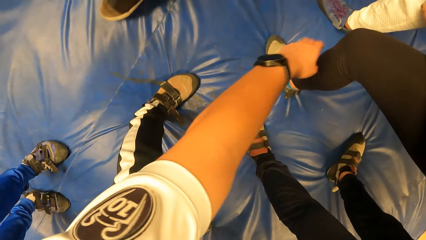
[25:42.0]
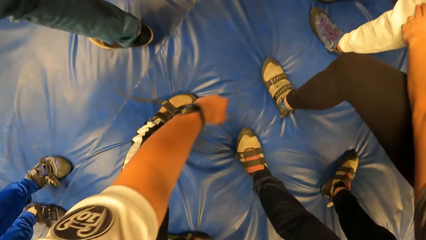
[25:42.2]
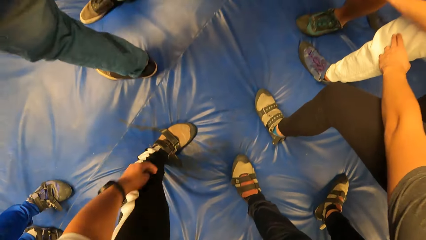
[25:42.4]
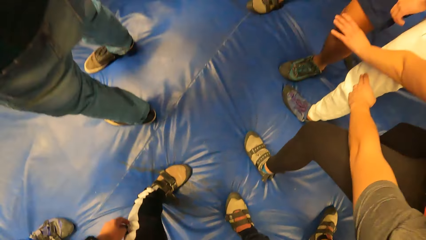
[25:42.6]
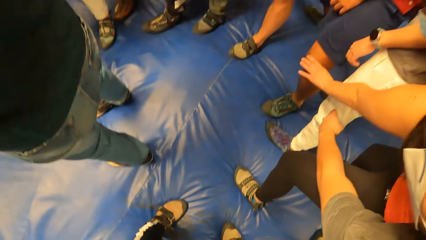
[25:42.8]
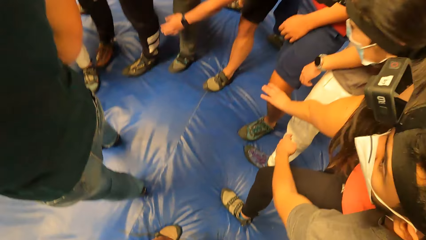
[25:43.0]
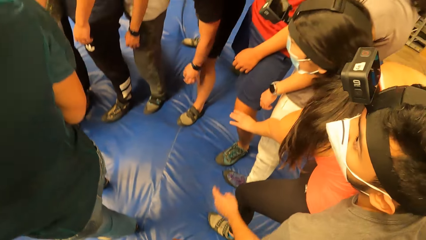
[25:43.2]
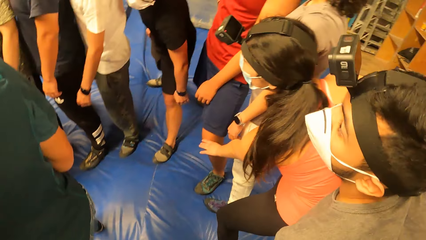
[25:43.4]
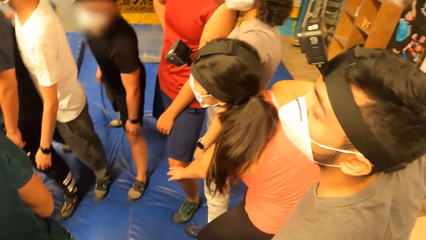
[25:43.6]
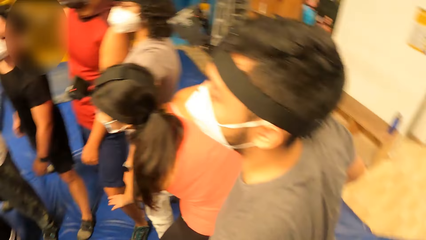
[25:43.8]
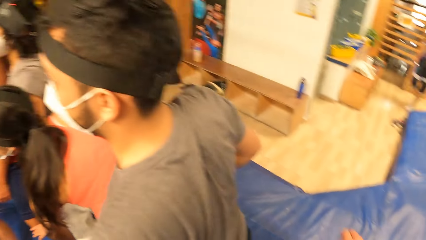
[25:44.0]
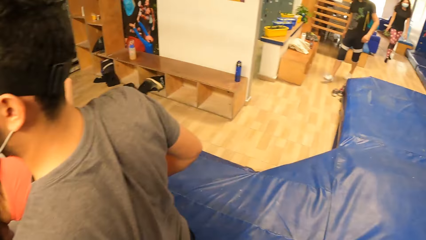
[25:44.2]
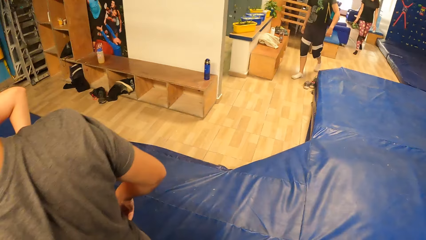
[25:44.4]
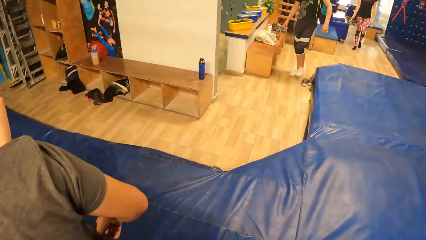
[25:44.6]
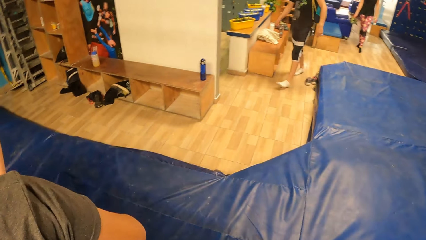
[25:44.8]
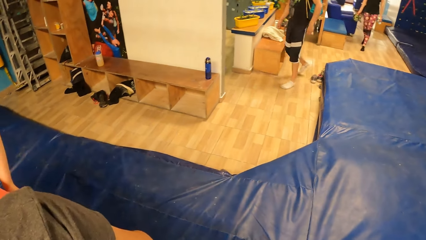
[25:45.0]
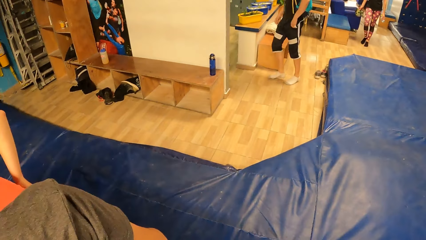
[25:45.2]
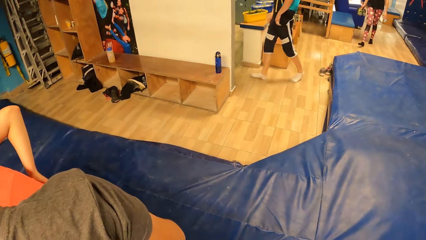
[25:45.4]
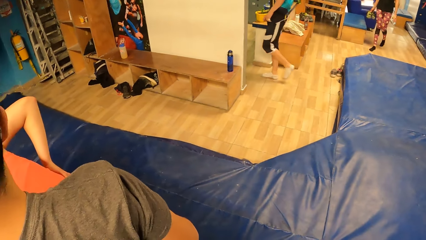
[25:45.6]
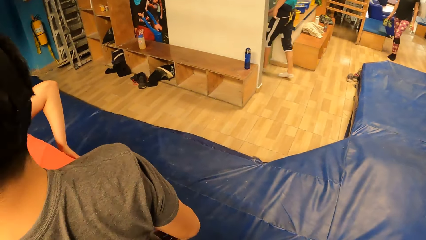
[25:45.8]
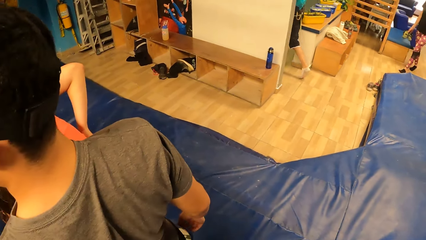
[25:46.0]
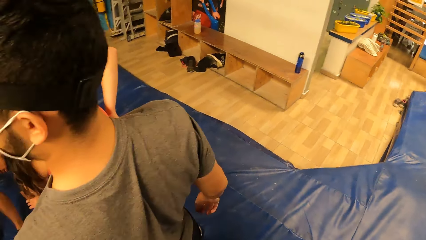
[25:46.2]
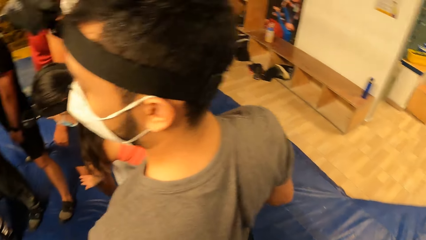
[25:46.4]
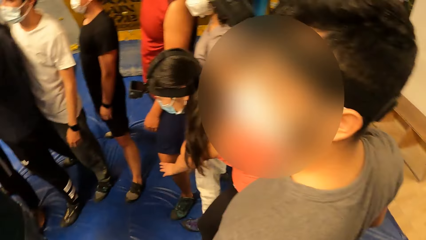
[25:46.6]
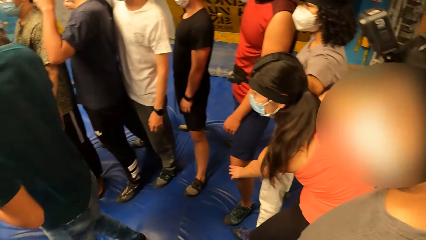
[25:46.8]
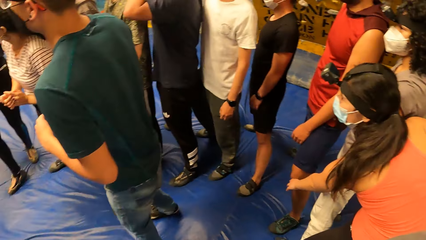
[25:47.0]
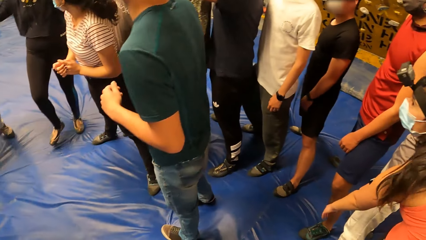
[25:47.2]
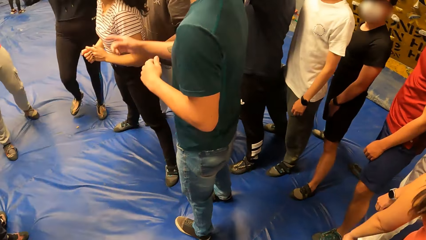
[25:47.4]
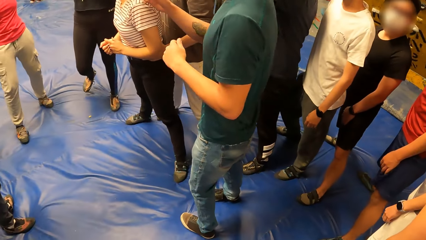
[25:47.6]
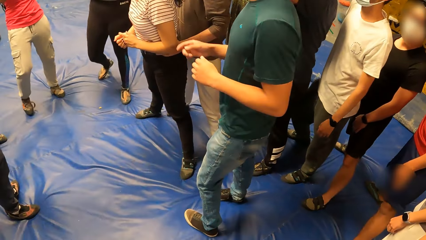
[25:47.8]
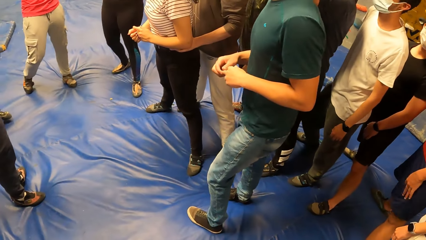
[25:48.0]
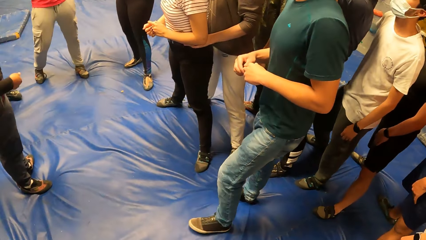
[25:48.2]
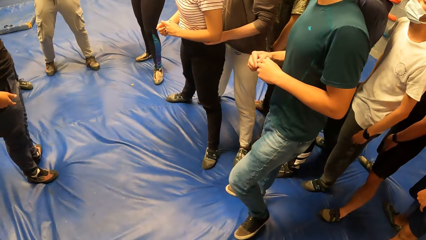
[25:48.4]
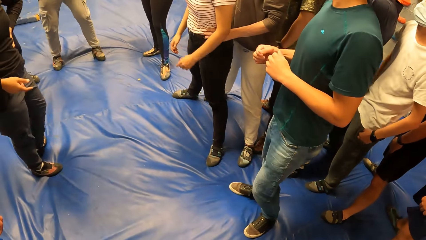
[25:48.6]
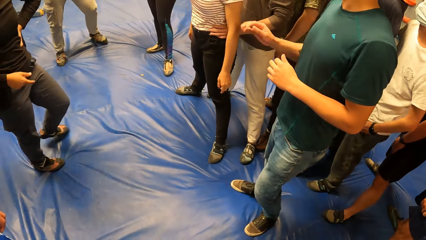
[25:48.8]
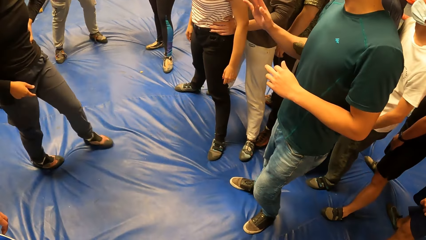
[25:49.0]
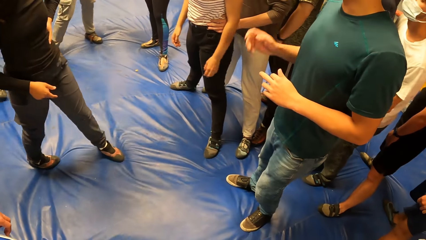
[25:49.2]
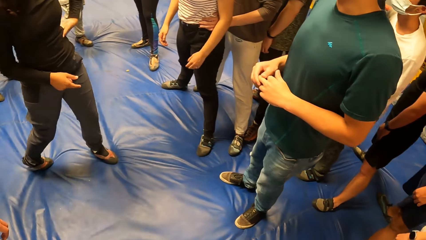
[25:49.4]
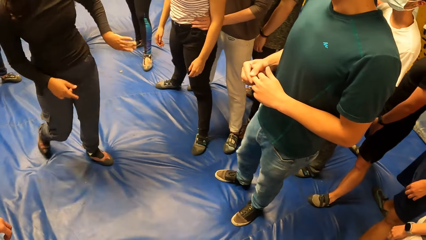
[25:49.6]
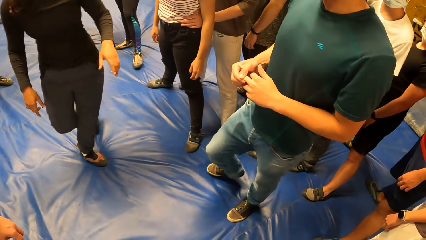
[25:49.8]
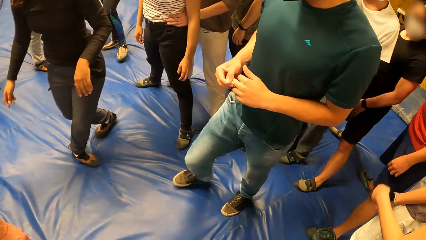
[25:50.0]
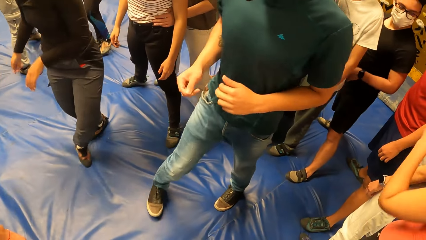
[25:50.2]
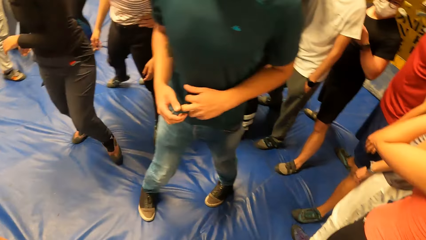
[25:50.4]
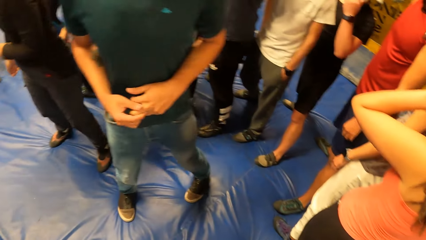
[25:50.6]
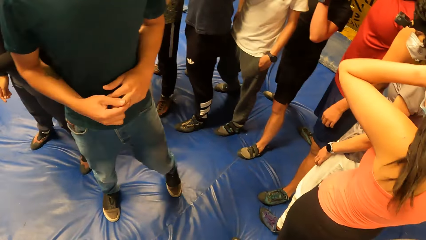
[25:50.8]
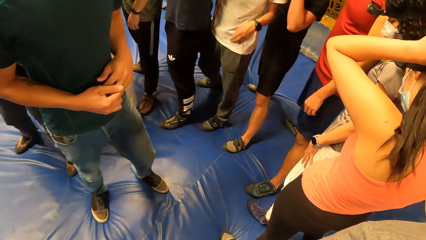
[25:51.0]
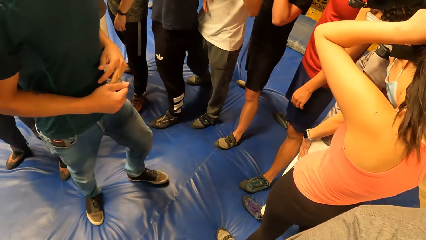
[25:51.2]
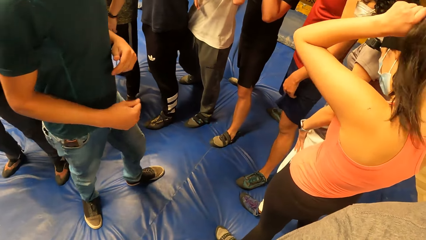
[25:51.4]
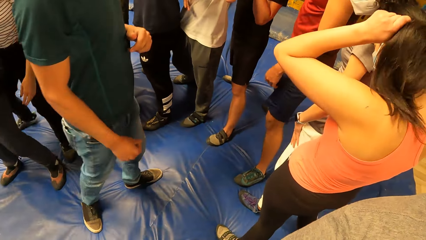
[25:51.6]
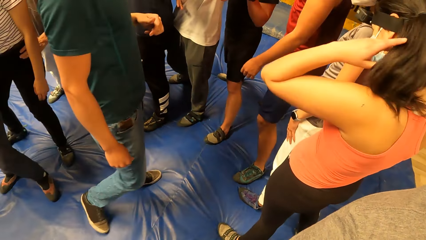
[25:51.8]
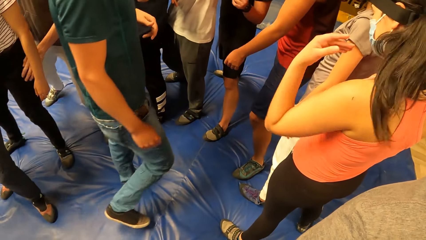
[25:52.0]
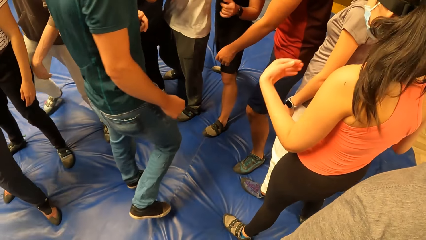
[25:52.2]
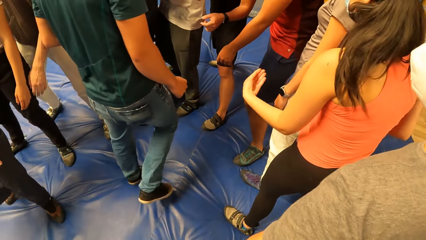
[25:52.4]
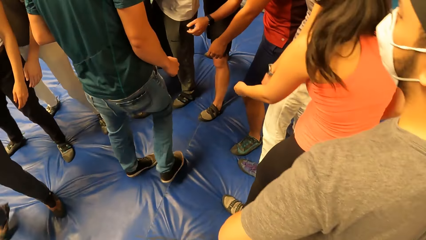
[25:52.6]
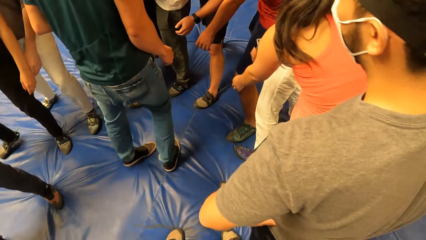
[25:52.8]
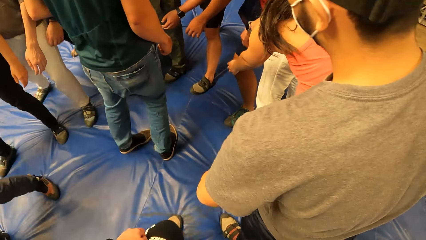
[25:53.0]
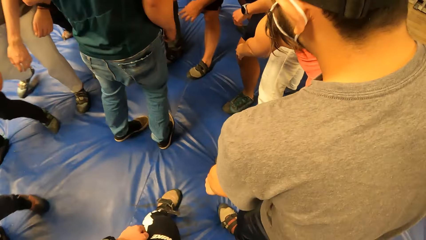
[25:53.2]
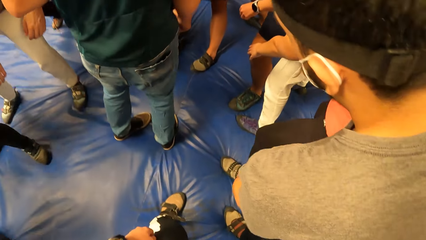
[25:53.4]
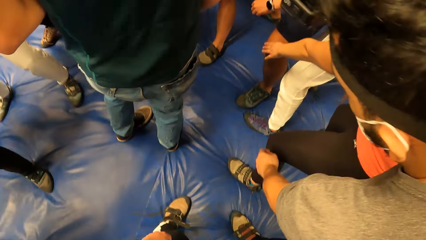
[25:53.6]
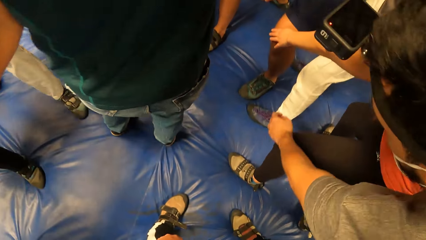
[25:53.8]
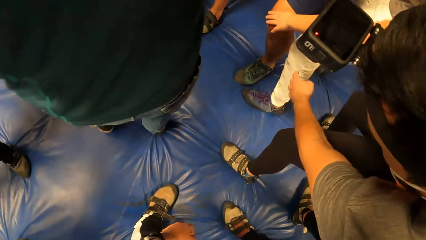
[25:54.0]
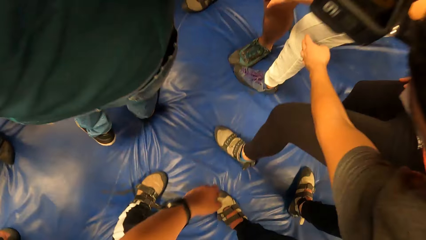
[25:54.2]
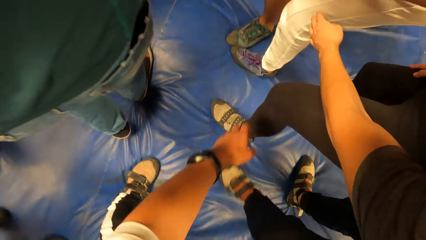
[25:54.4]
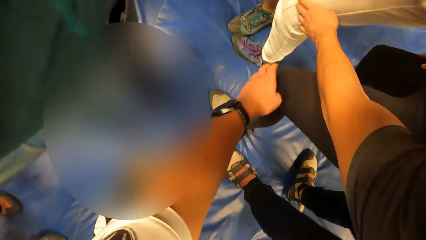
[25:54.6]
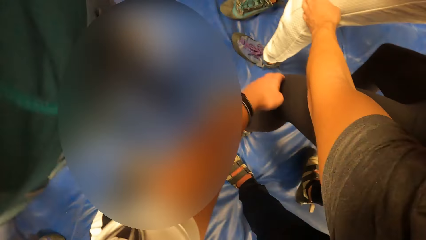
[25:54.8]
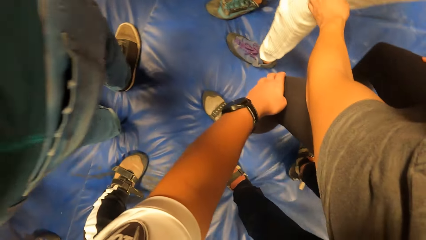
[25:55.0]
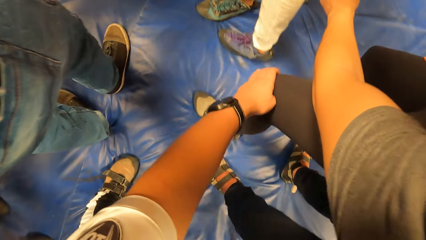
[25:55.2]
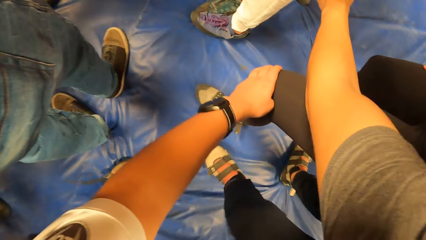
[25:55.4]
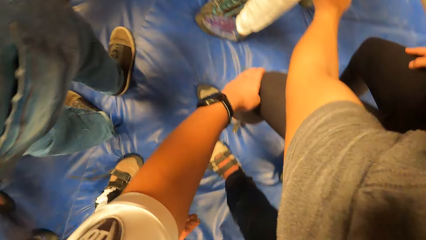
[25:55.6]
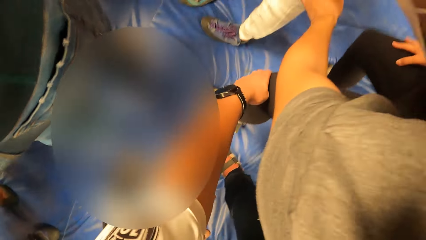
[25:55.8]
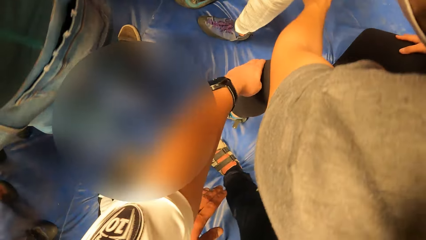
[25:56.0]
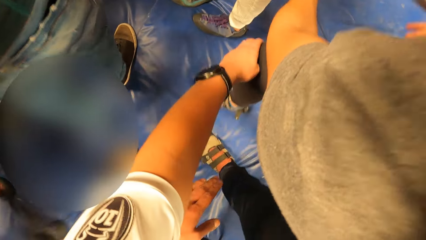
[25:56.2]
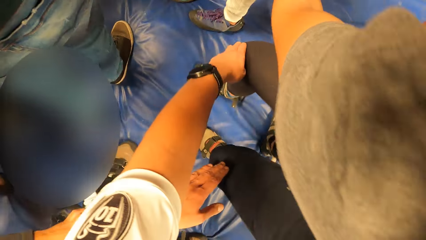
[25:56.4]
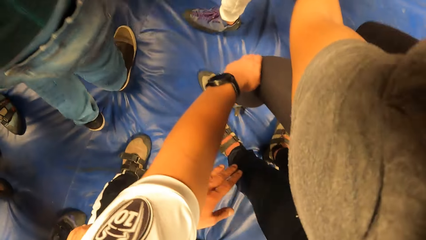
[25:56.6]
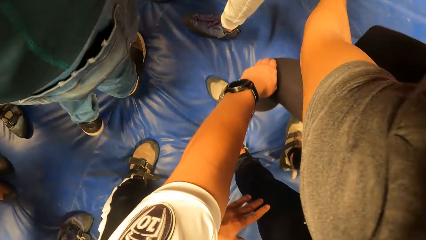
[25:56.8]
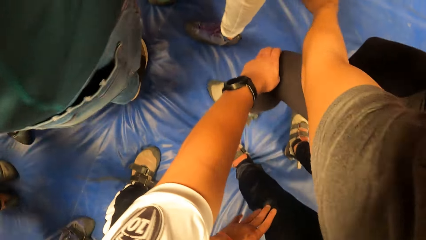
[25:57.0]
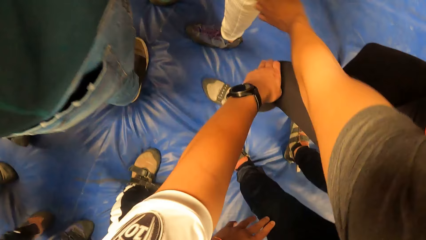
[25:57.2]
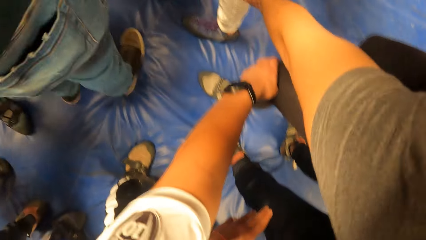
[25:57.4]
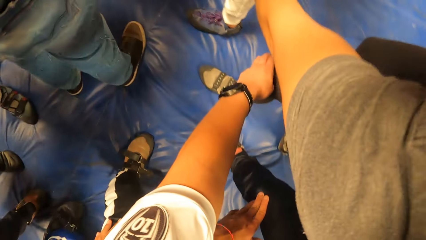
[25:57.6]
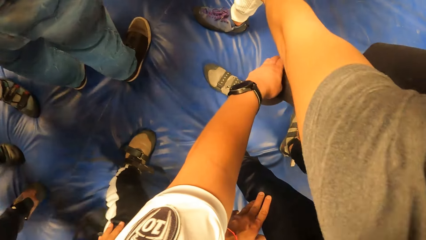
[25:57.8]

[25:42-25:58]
The camera wearer removes his left hand from the woman's left leg. He looks around. He touches the woman's left leg with his left hand. He moves in a circle.
